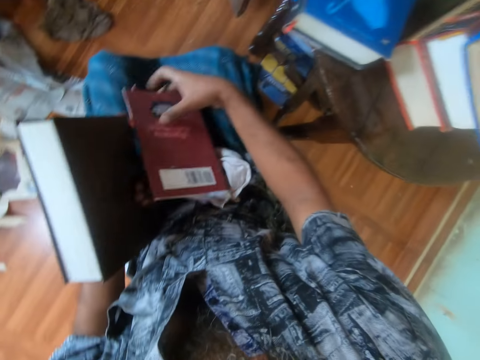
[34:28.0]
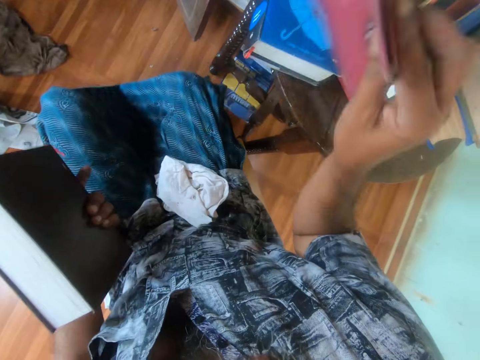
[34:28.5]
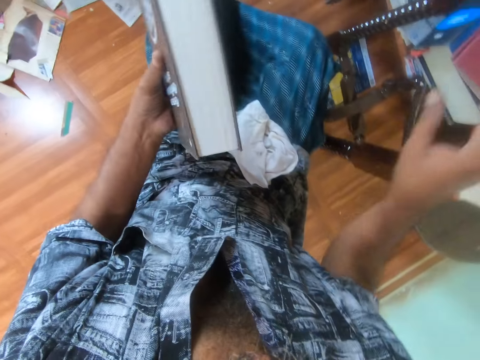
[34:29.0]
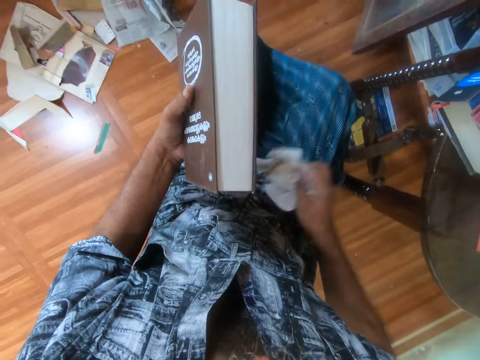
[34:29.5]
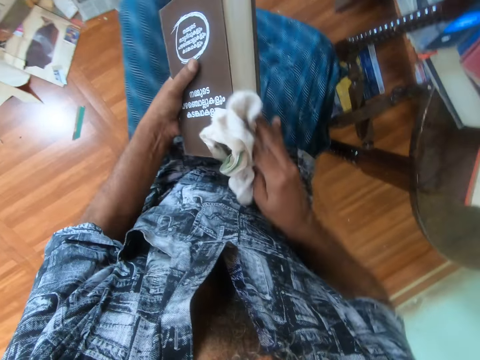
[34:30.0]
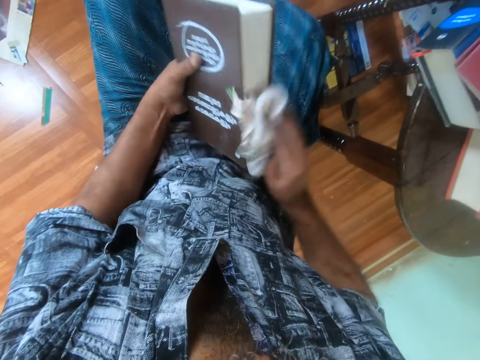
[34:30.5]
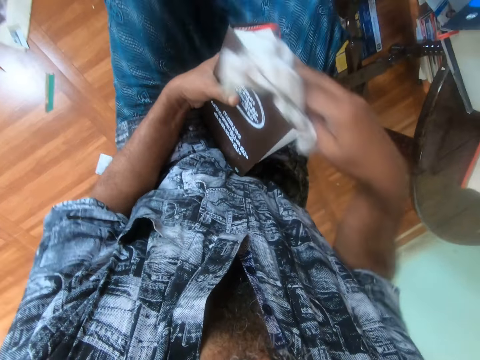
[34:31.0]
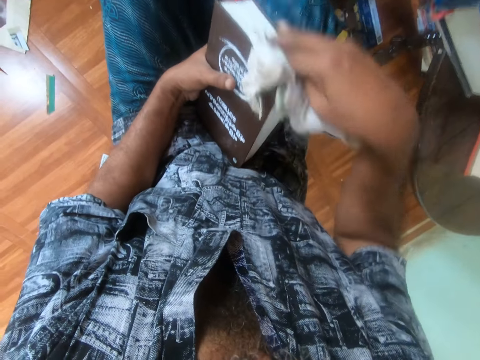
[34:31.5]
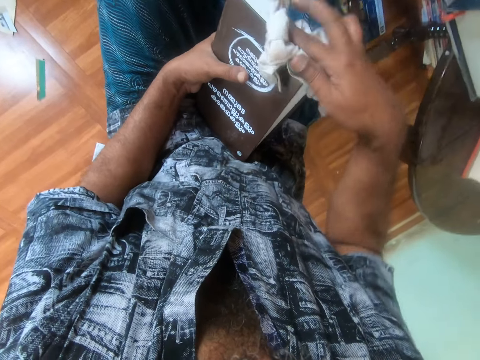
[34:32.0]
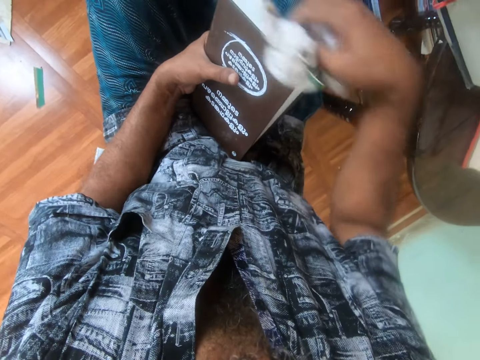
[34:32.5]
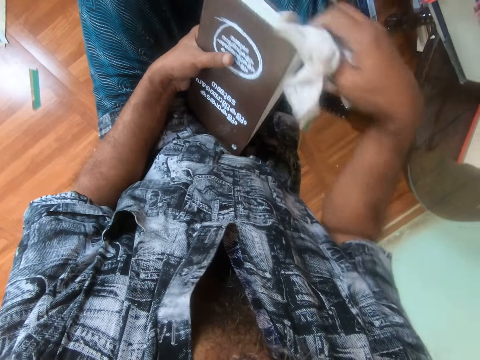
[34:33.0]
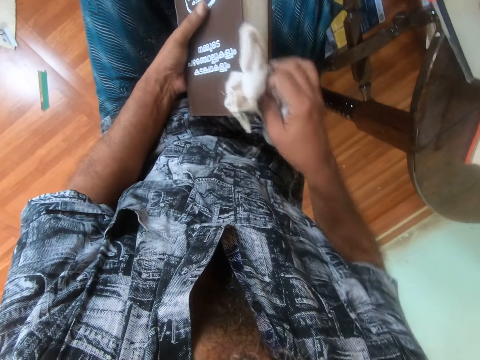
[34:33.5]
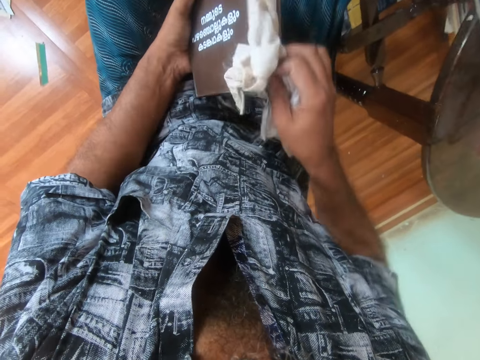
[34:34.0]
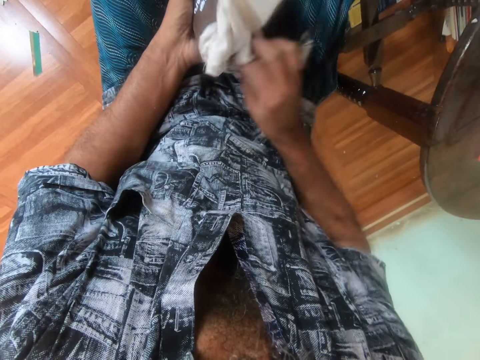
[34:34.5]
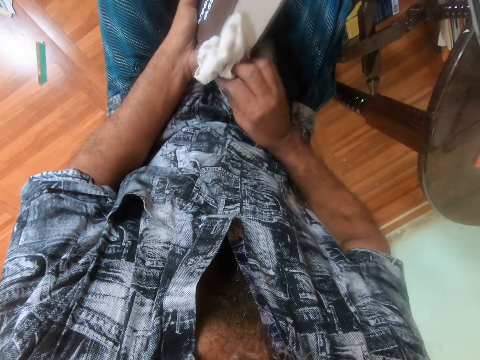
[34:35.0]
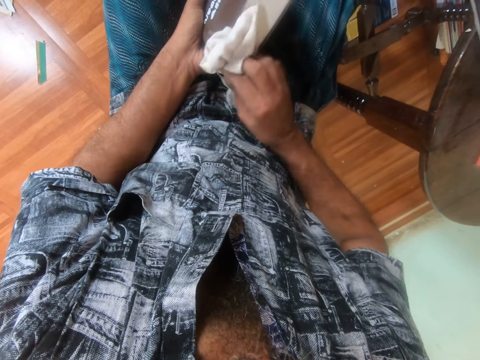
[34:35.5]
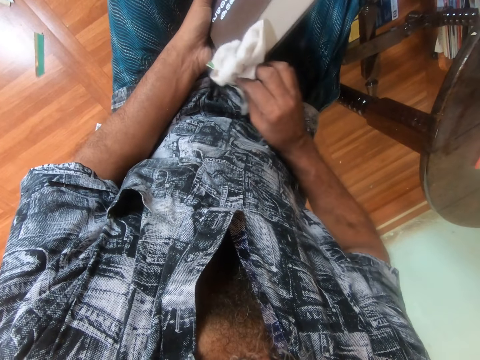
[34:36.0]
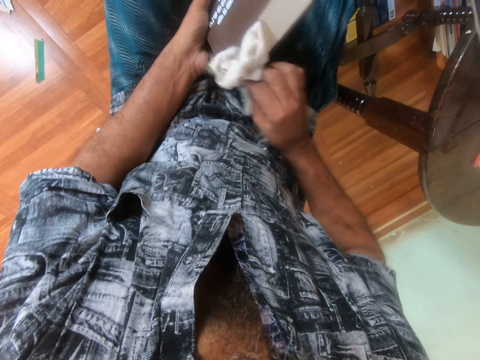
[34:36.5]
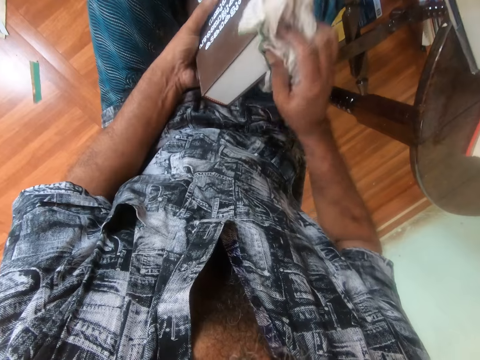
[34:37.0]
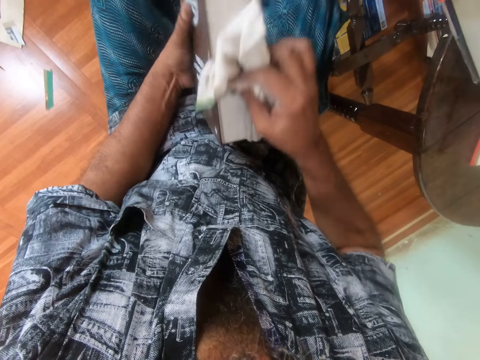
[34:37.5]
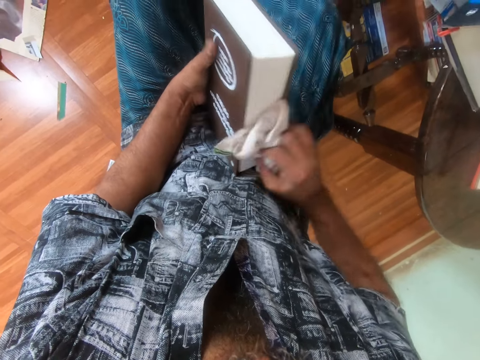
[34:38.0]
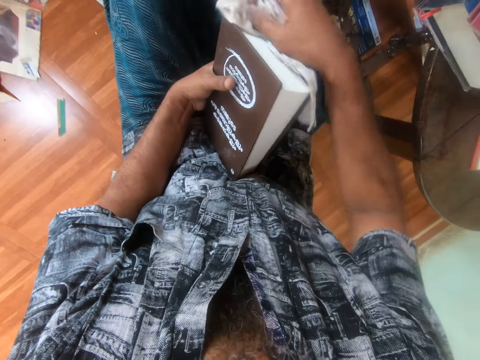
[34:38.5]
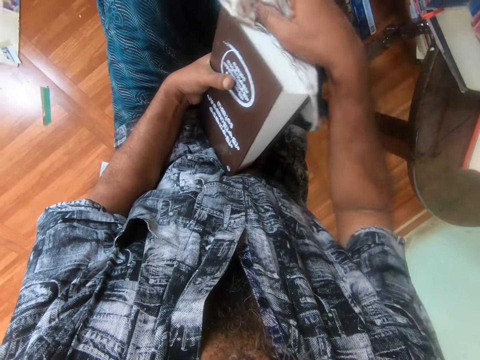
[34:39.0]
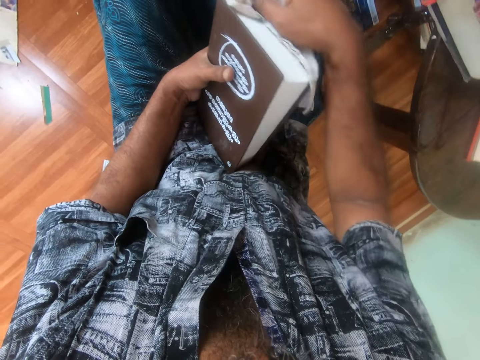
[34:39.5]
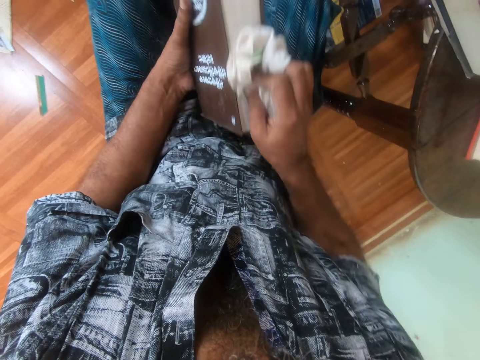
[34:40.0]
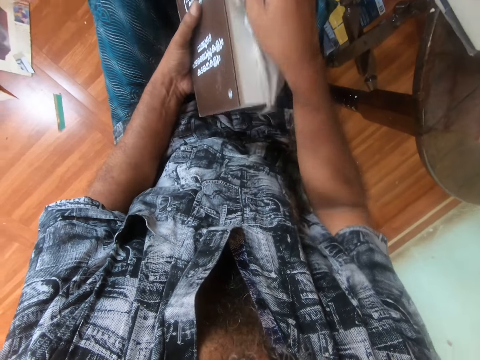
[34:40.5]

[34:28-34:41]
The camera wearer holds the book cover with the right hand. They place the cover on the table. They pick up the cloth with the right hand. They wipe the book with the cloth.

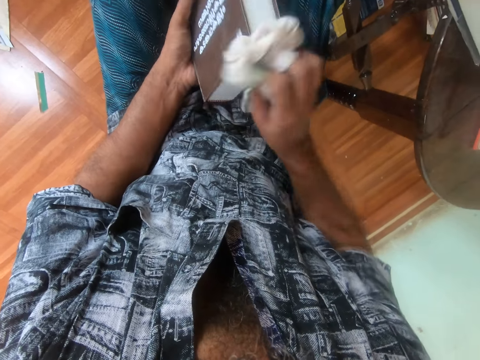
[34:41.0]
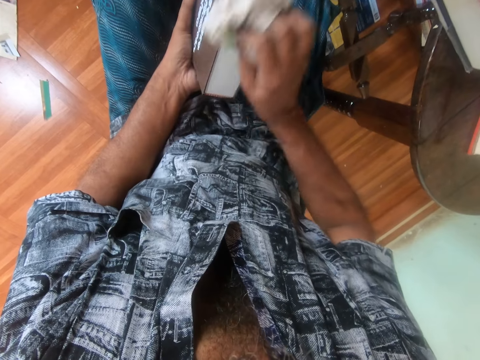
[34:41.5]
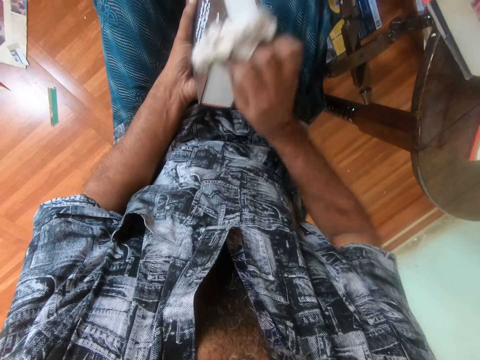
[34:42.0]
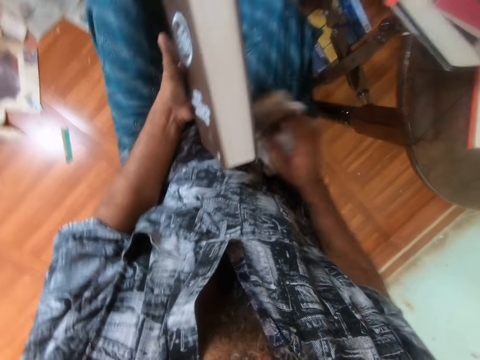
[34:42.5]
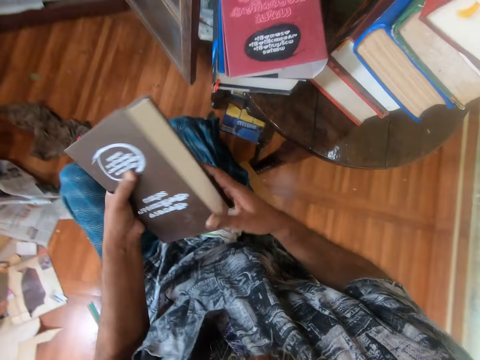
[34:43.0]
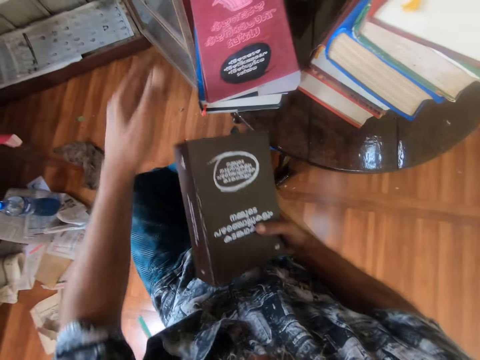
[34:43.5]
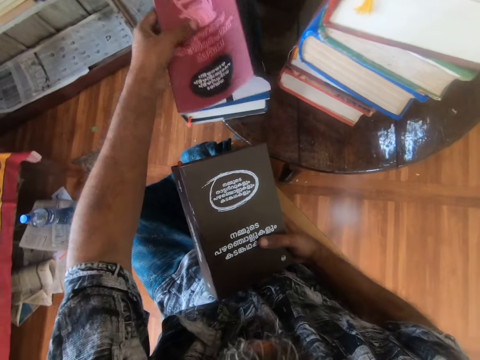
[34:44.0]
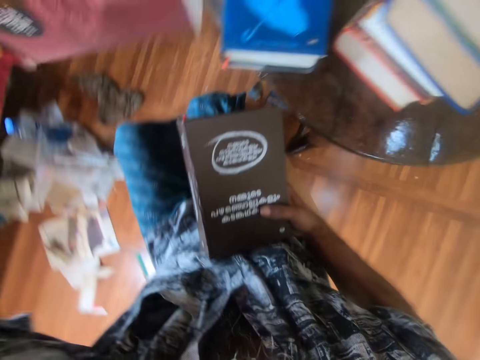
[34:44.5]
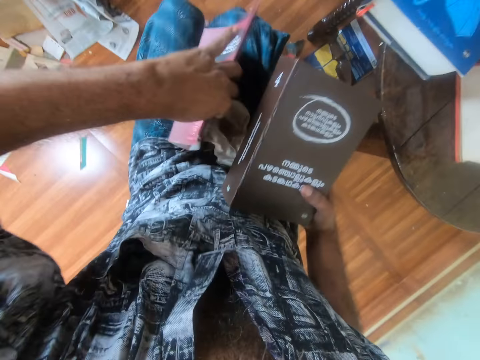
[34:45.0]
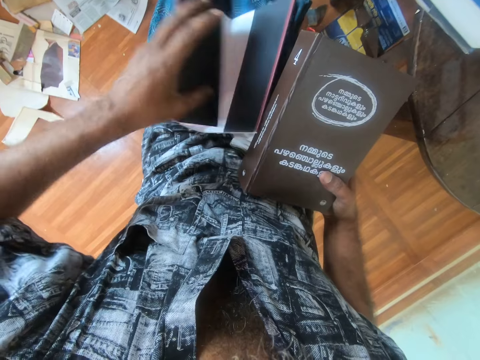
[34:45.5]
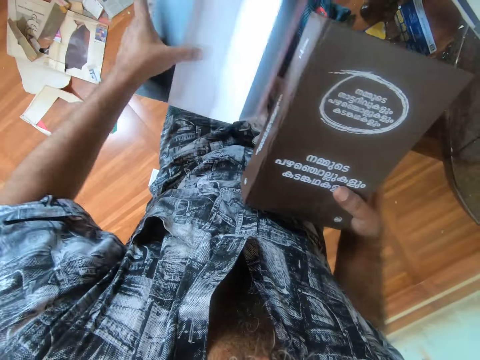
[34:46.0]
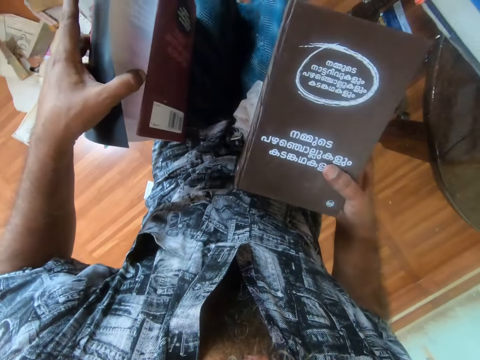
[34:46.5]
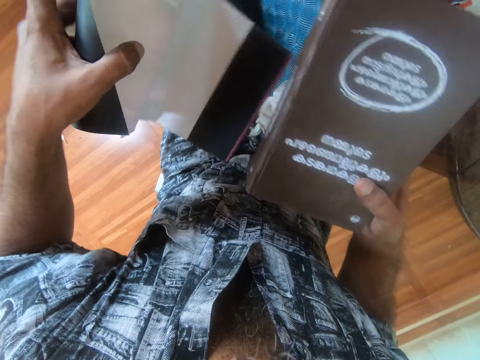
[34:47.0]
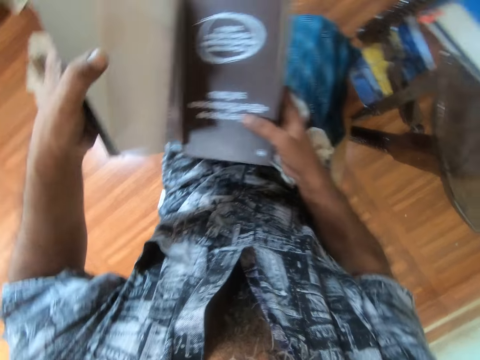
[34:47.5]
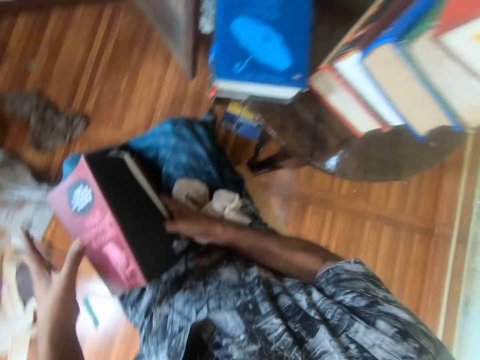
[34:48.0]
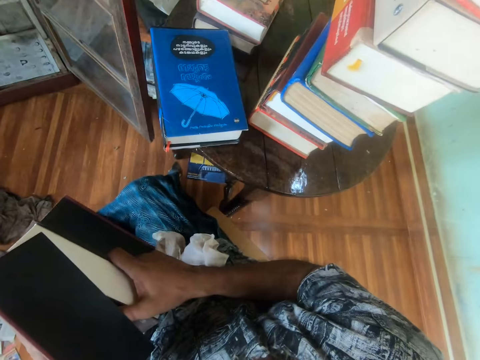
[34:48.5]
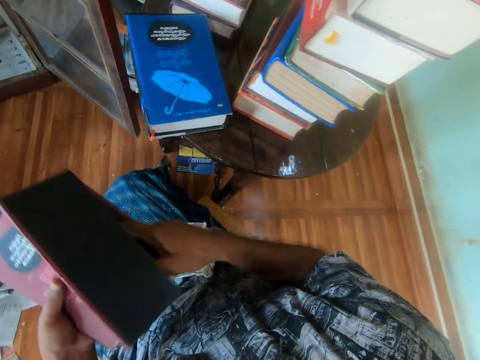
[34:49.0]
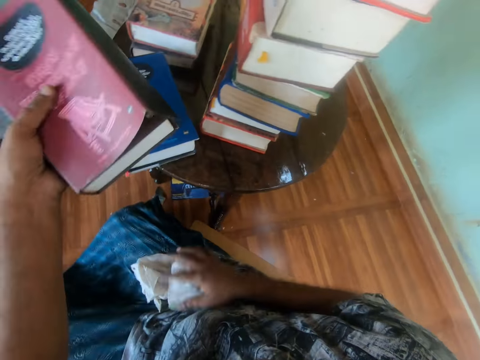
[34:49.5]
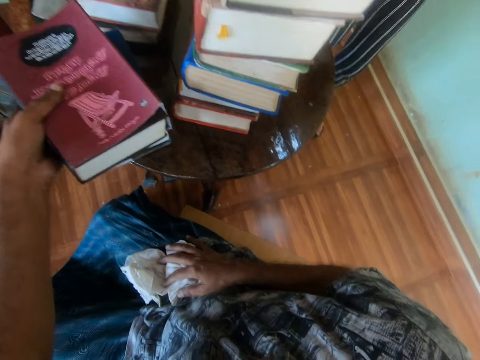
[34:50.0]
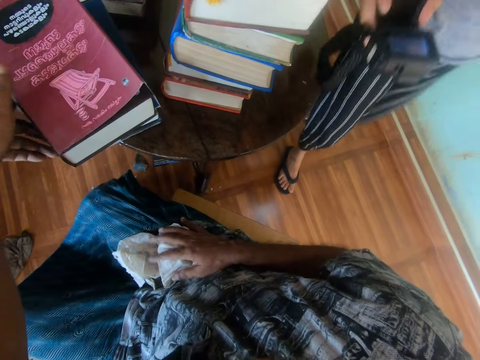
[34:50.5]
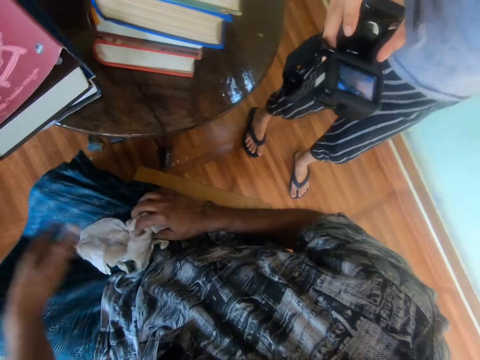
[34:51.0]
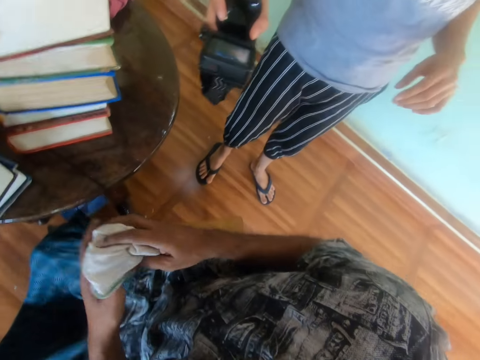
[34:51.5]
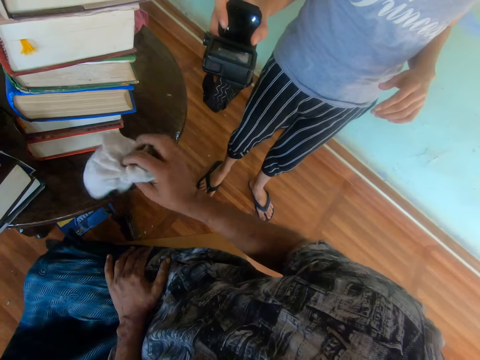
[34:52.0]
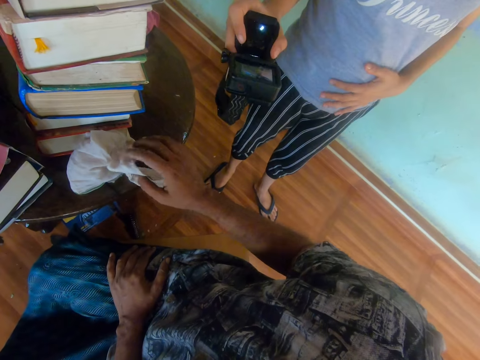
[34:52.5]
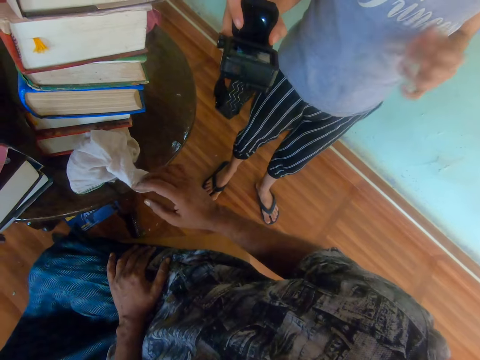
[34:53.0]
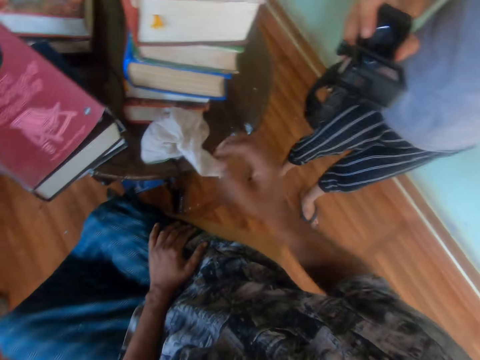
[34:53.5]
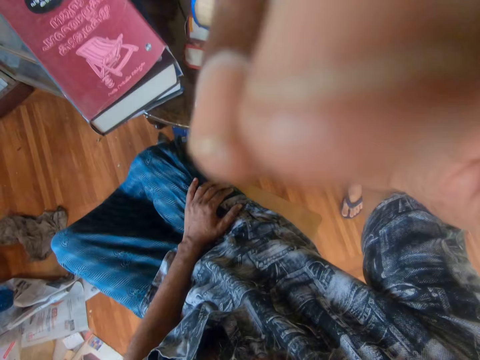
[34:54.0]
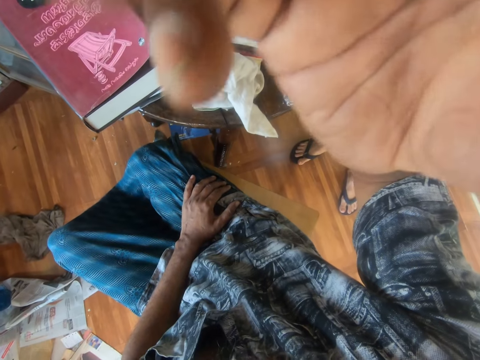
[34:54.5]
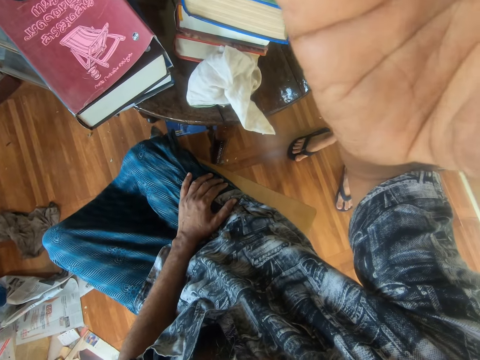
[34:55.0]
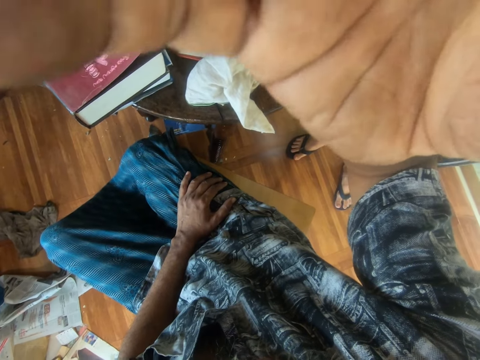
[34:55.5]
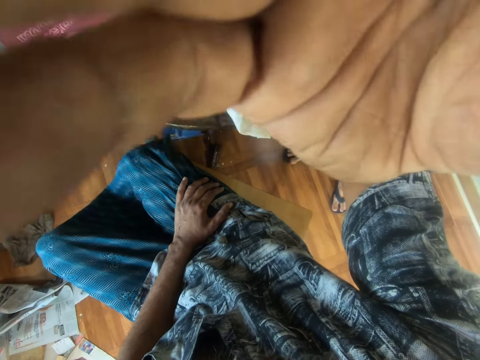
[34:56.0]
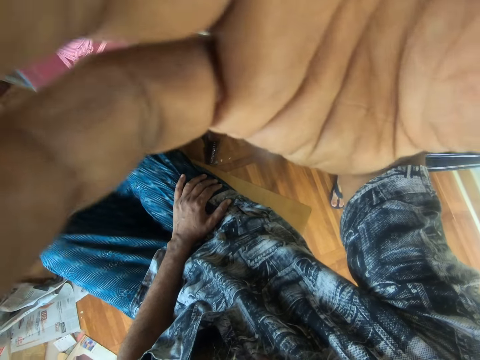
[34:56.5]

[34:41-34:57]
The camera wearer places the cloth on the thighs. They hold the book with the right hand. They pick up the book cover with the left hand. They open up the cover with the left hand. They place the book in the cover. They place the book and cover on the table. They hold the cloth with both hands. They place the cloth on the table. They lift the right hand. They touch the camera. They move around the right hand.
